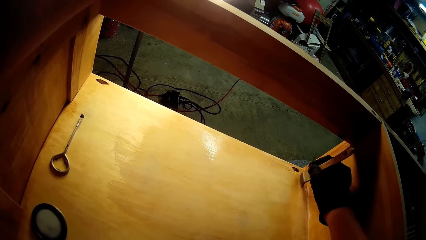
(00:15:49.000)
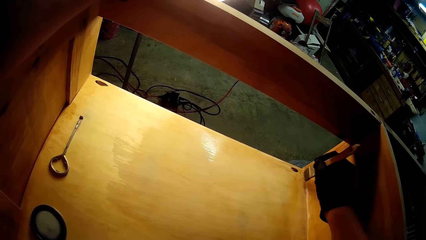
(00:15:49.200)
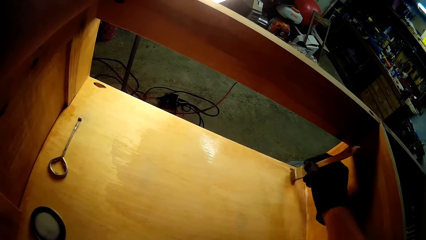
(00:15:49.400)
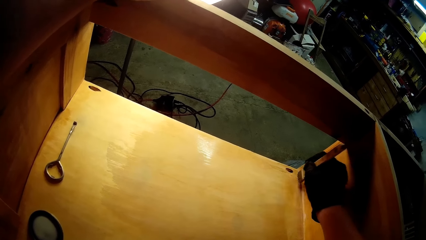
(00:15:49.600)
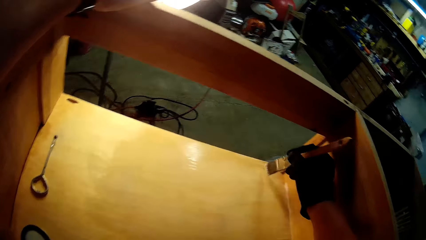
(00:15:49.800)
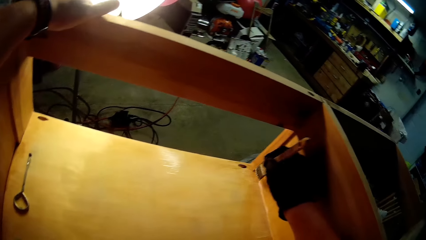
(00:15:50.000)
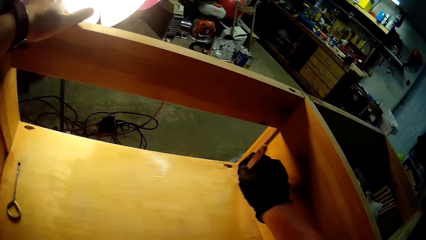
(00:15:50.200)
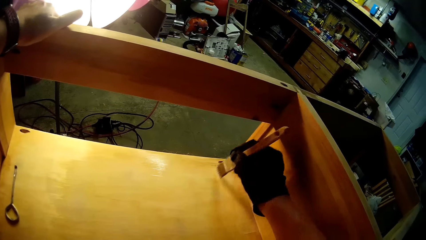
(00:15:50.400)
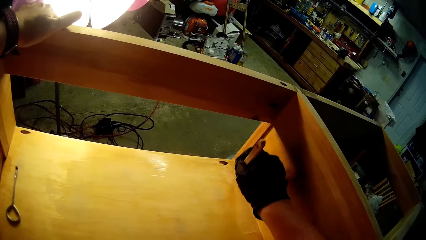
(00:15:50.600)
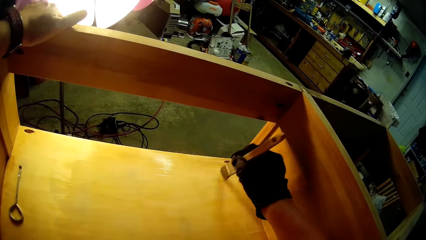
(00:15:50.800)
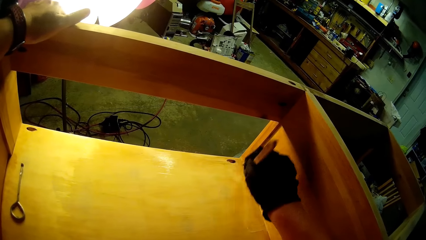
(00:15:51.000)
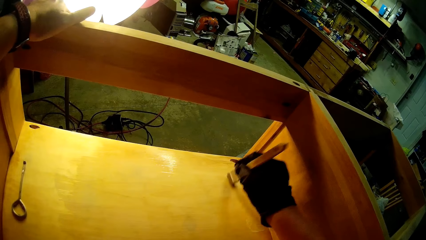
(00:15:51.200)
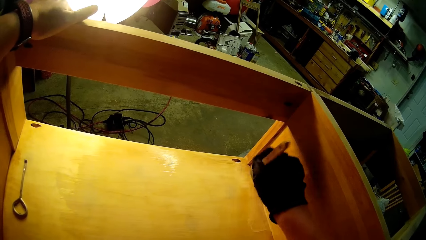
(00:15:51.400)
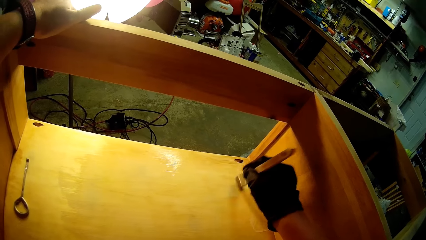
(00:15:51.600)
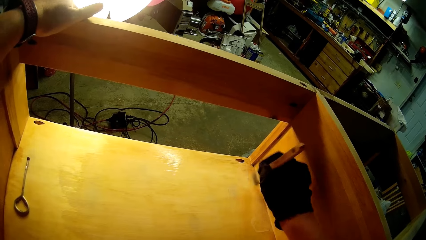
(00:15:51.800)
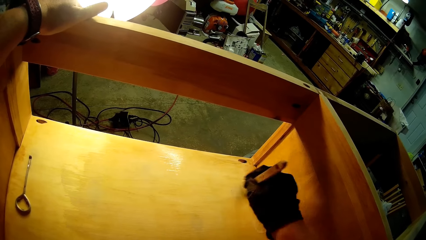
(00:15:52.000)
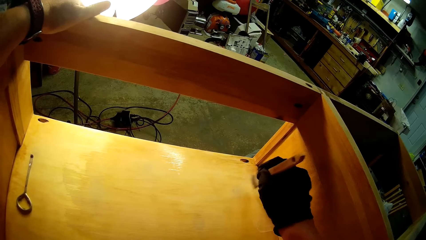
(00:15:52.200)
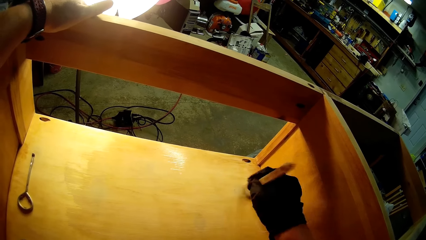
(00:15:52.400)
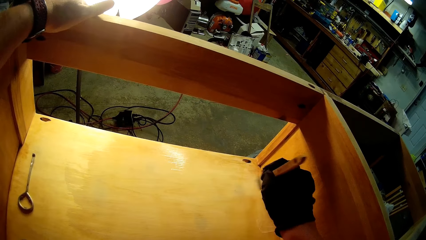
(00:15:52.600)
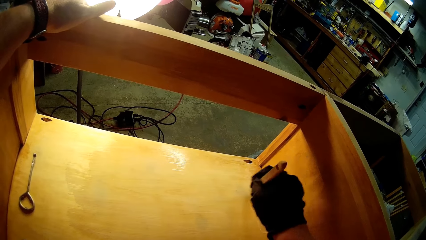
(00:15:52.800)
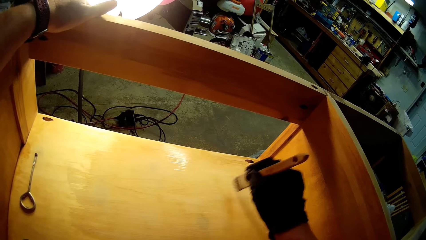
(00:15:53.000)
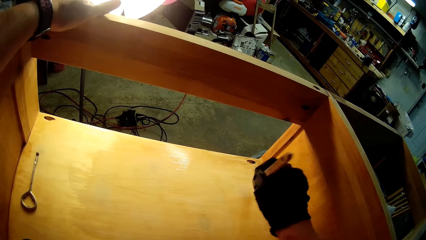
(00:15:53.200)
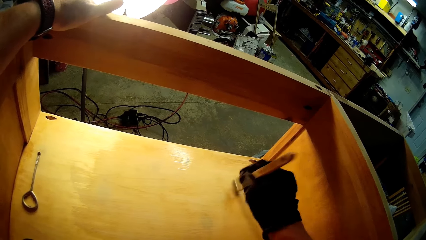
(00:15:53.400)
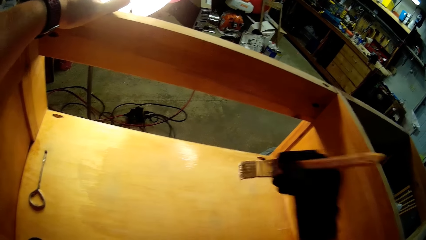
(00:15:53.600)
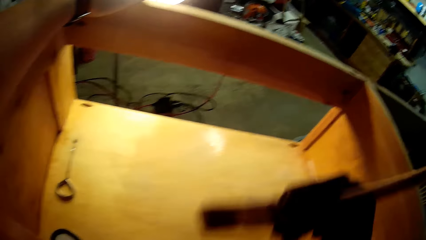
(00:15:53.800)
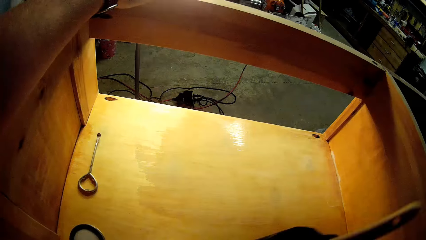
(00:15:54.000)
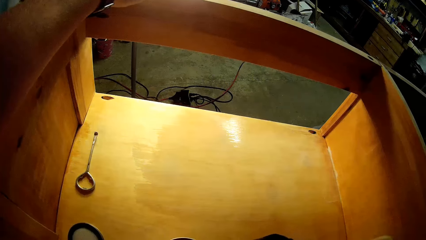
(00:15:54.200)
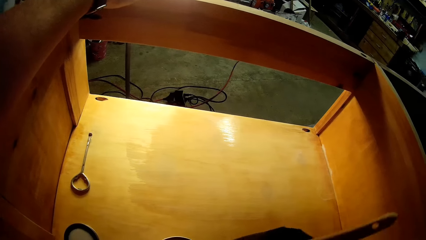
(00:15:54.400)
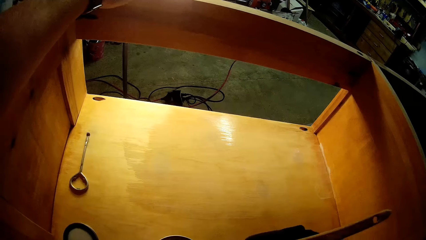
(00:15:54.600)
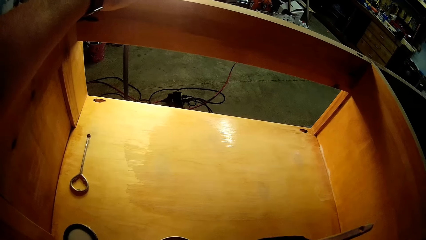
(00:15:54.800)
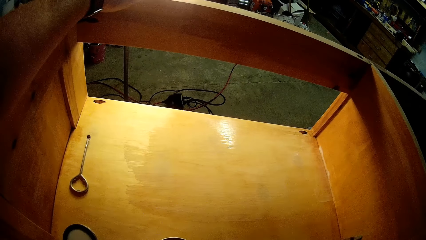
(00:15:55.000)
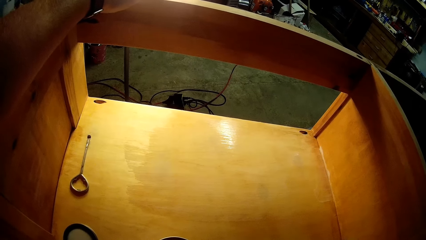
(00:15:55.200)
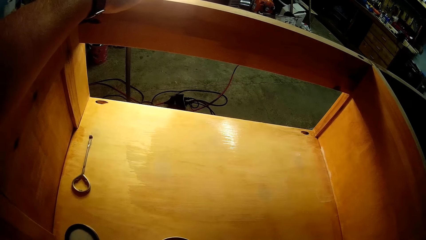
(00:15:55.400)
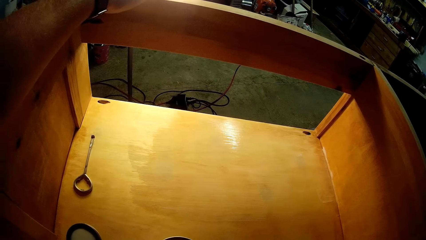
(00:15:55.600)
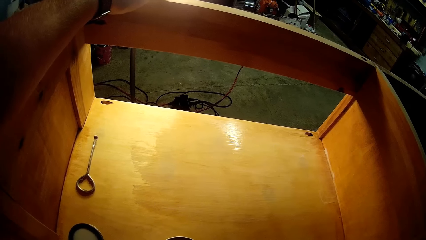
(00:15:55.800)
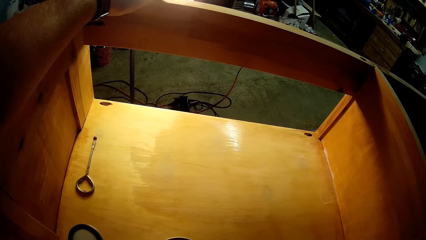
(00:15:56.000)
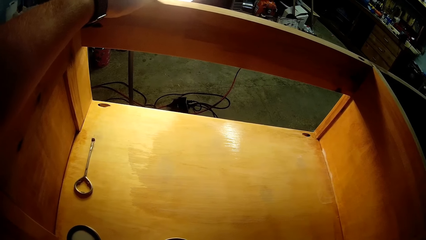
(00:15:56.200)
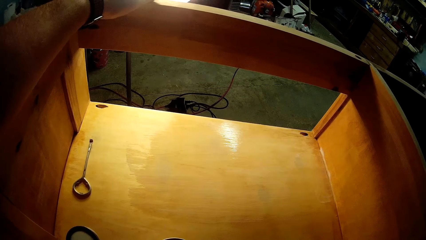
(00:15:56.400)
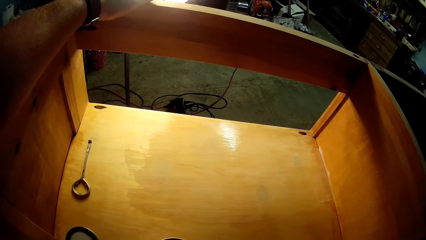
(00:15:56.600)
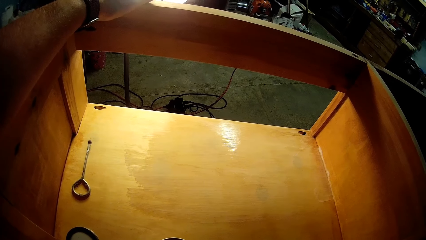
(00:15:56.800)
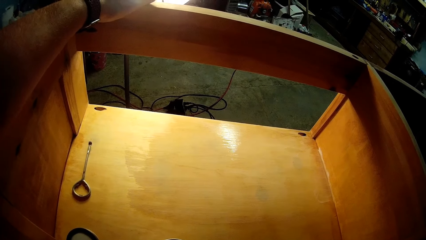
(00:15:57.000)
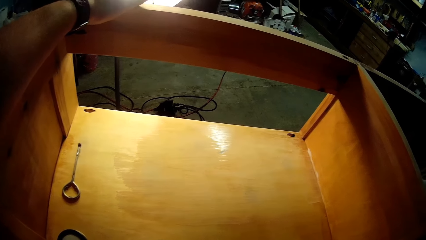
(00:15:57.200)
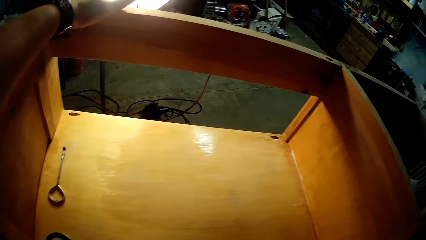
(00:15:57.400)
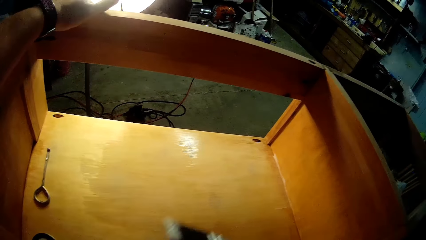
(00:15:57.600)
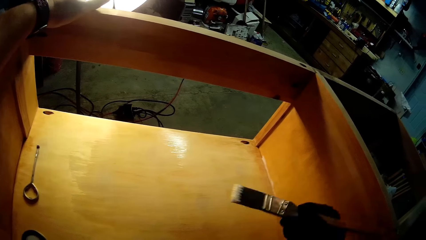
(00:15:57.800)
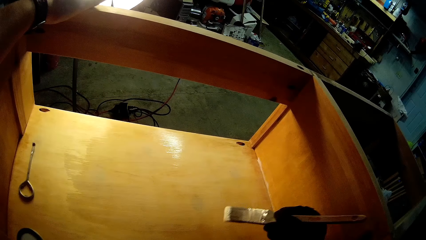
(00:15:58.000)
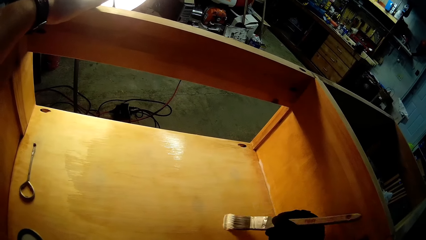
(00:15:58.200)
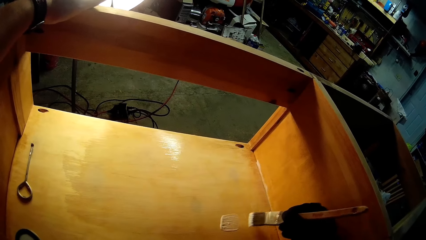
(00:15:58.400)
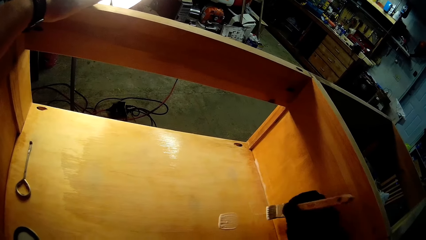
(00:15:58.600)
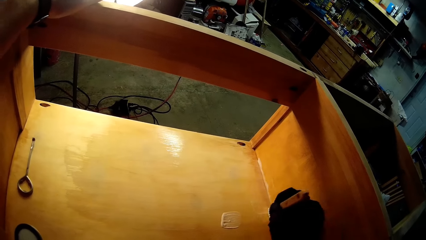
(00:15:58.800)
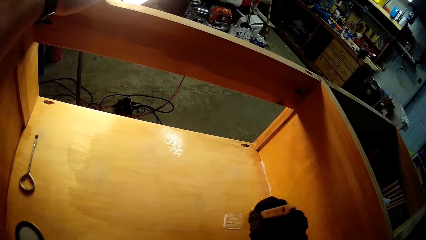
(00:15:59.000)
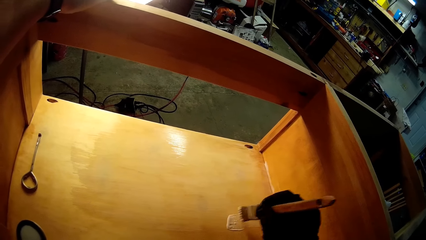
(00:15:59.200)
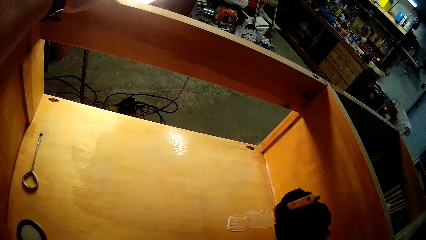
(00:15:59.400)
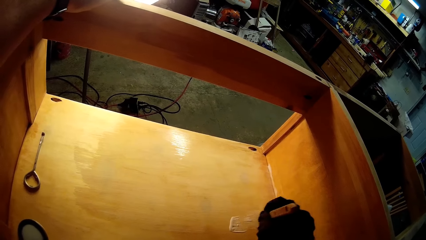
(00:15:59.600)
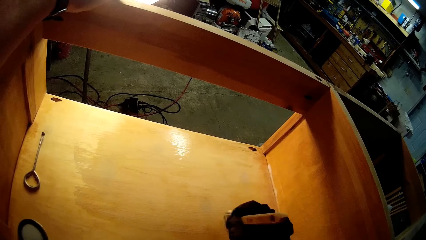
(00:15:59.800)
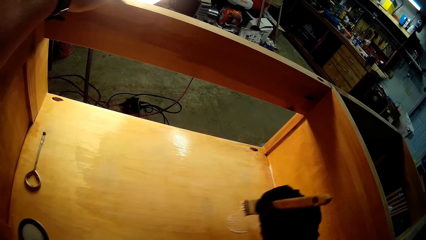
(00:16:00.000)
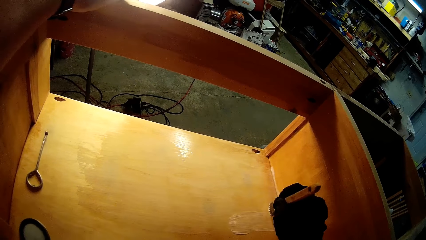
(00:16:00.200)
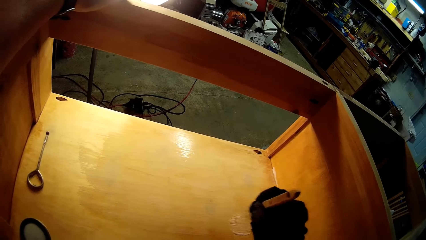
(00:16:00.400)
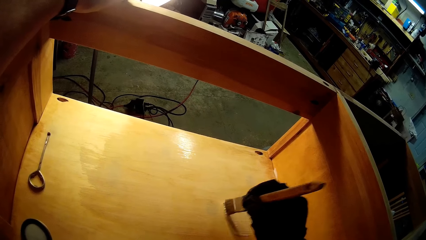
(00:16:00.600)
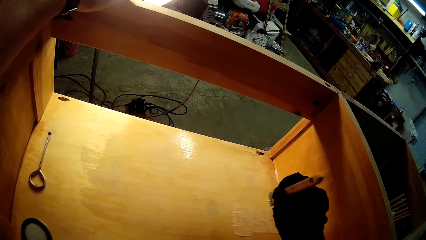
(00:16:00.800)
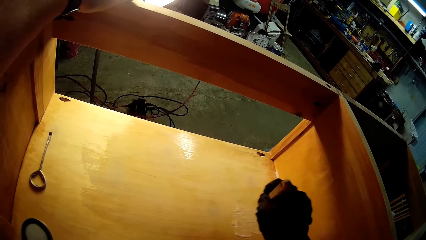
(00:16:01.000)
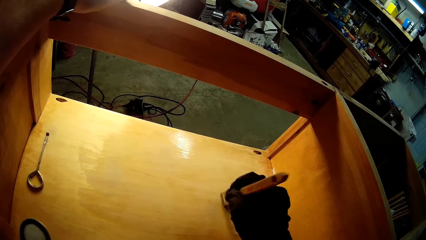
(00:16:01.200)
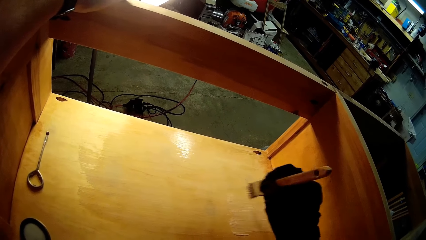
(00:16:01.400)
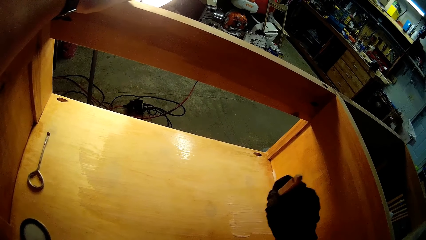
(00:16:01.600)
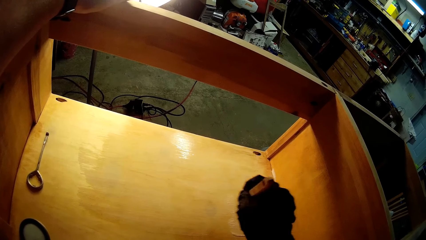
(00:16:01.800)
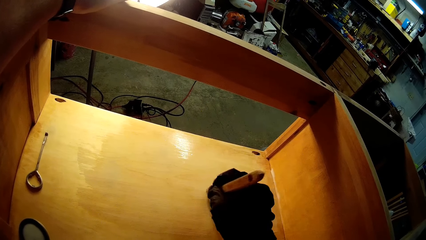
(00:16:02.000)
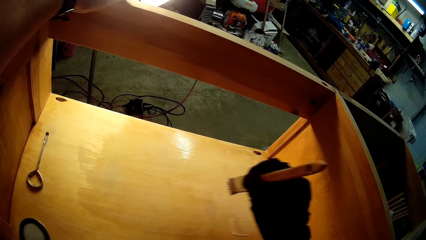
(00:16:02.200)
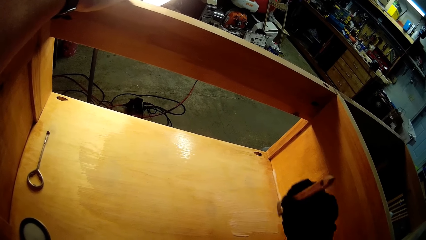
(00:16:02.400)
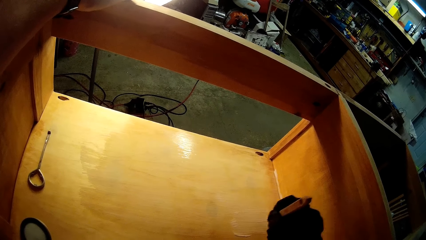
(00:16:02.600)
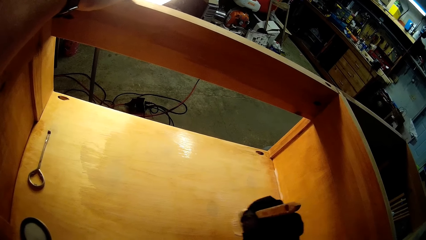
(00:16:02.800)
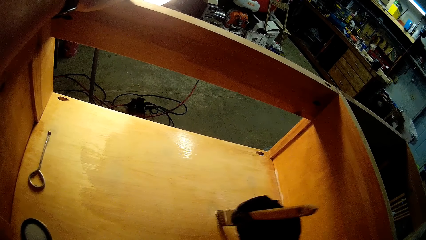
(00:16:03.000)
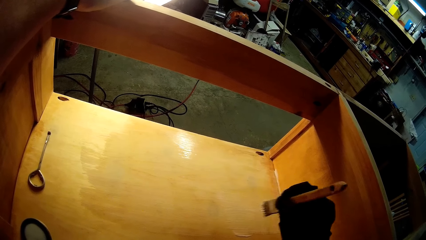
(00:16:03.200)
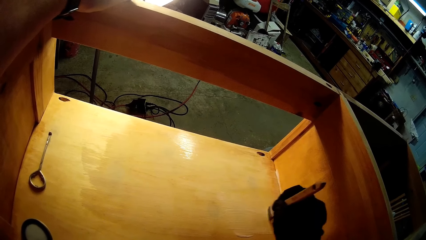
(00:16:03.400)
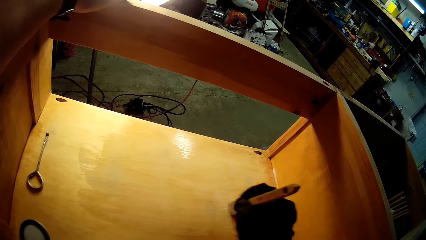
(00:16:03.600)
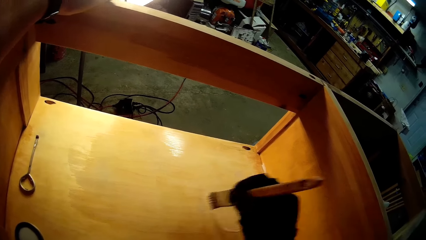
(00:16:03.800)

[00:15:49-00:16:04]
The camera wearer dips the brush in the can. They paint the wooden structure.
